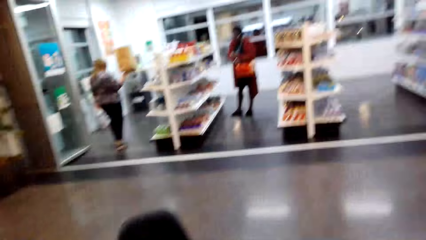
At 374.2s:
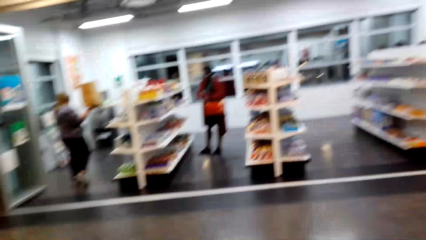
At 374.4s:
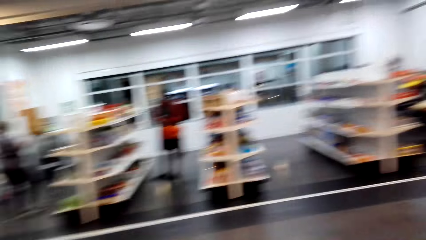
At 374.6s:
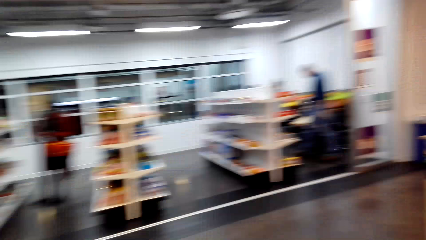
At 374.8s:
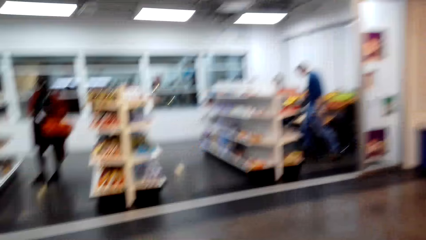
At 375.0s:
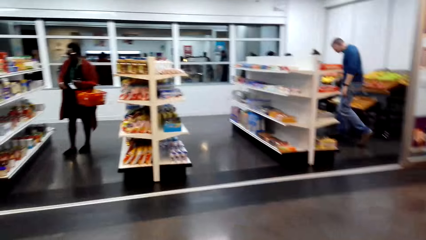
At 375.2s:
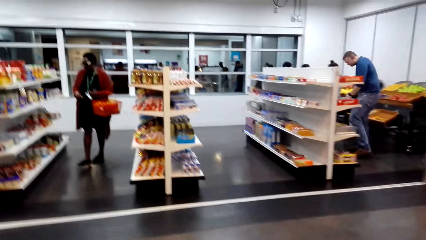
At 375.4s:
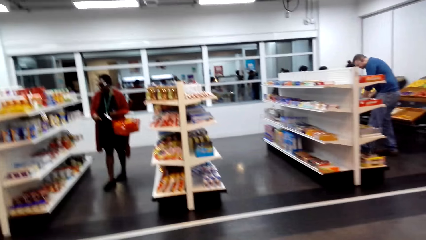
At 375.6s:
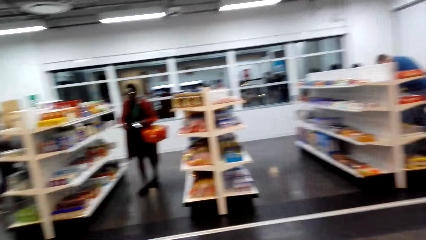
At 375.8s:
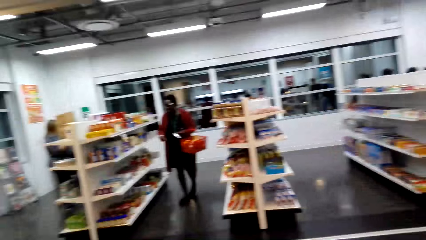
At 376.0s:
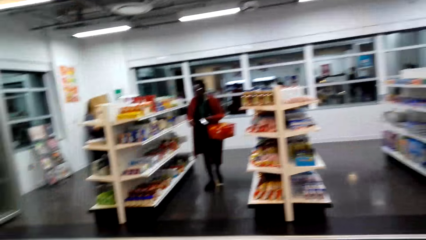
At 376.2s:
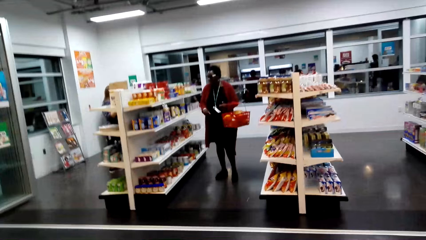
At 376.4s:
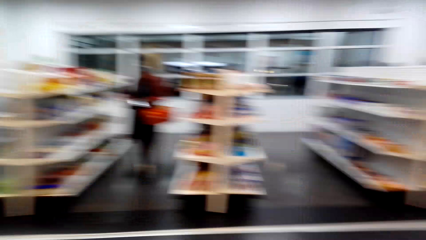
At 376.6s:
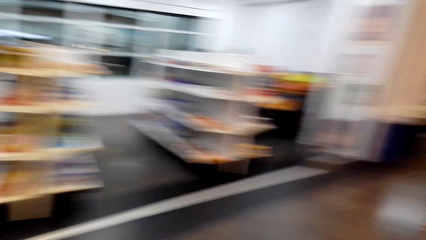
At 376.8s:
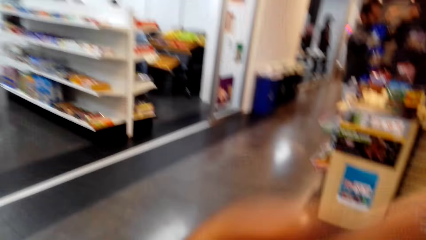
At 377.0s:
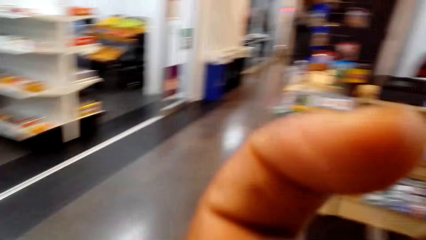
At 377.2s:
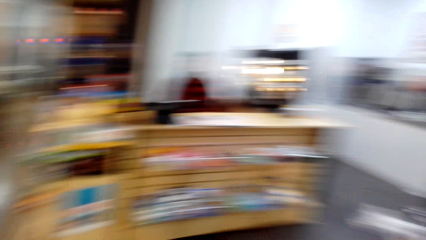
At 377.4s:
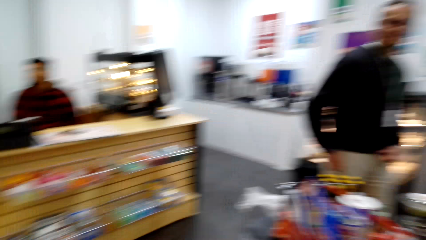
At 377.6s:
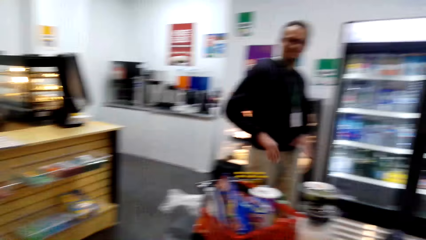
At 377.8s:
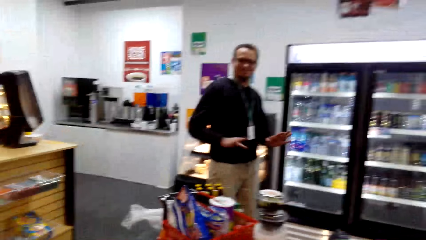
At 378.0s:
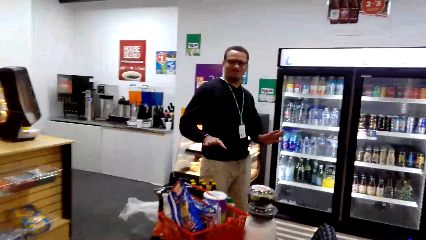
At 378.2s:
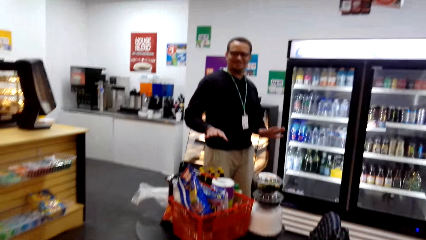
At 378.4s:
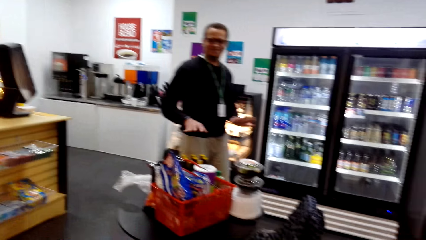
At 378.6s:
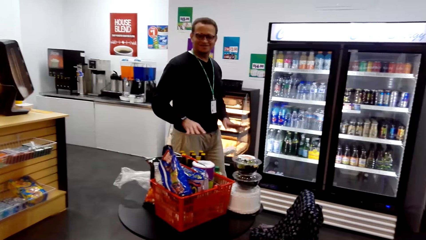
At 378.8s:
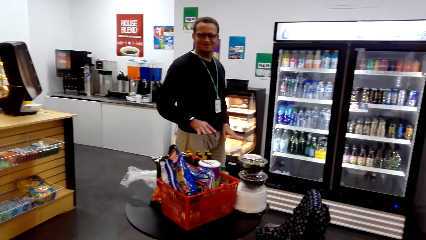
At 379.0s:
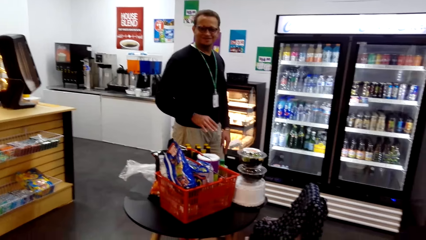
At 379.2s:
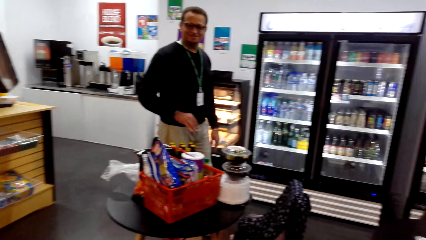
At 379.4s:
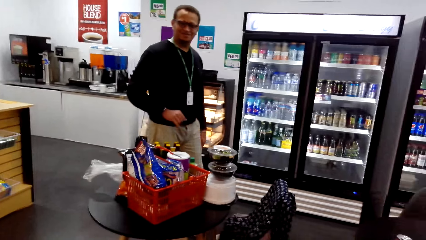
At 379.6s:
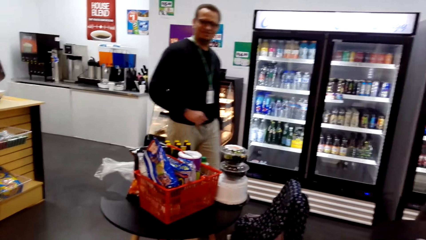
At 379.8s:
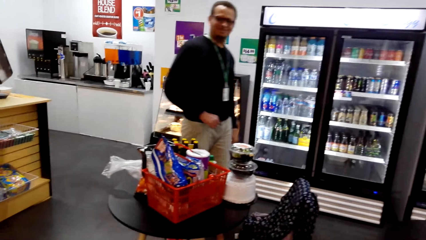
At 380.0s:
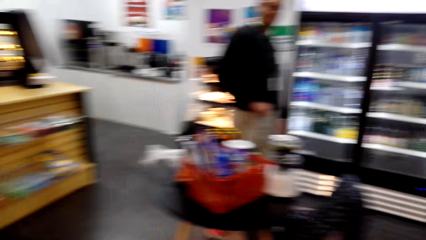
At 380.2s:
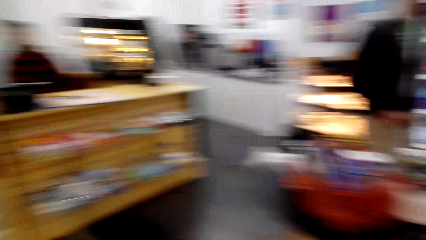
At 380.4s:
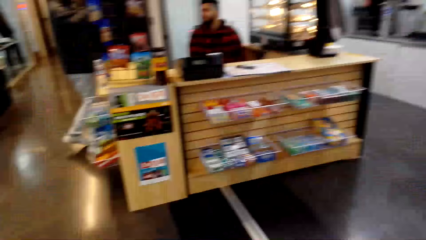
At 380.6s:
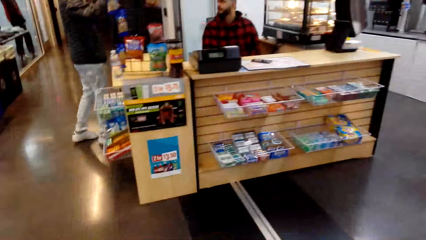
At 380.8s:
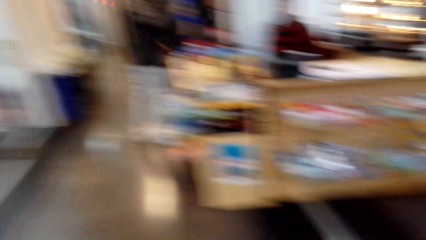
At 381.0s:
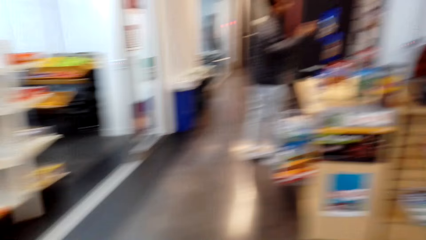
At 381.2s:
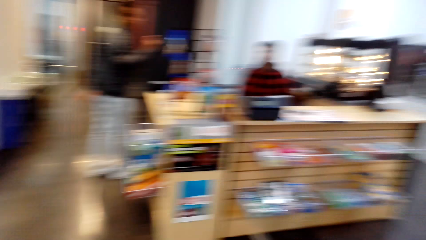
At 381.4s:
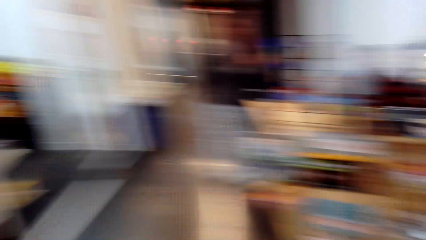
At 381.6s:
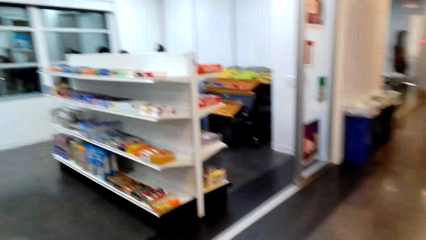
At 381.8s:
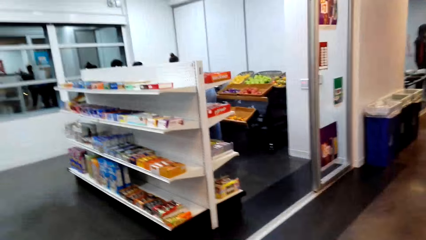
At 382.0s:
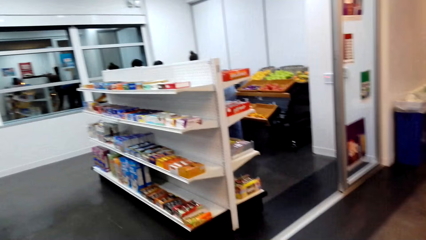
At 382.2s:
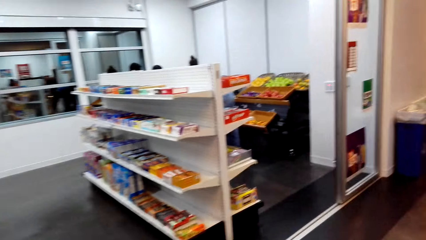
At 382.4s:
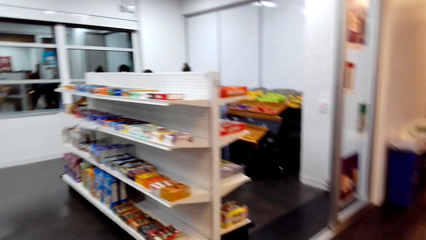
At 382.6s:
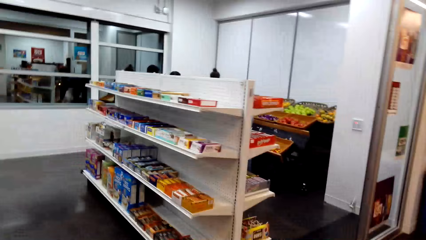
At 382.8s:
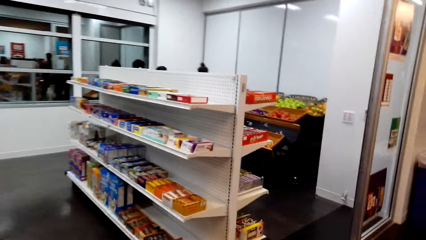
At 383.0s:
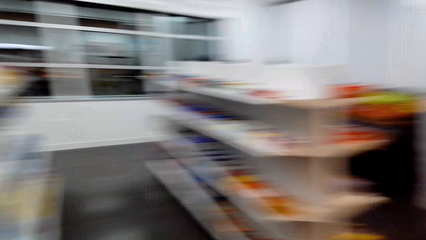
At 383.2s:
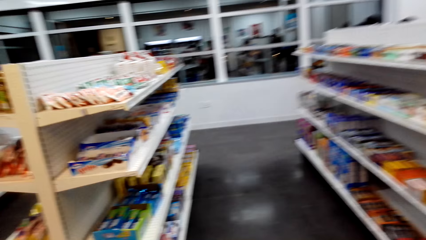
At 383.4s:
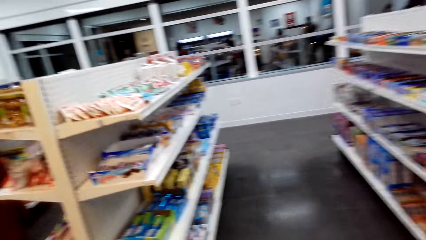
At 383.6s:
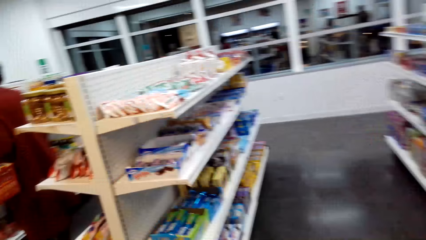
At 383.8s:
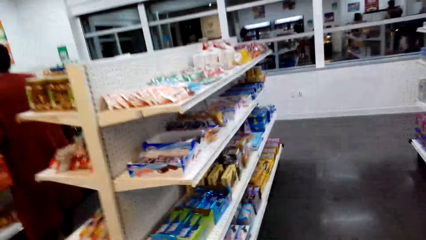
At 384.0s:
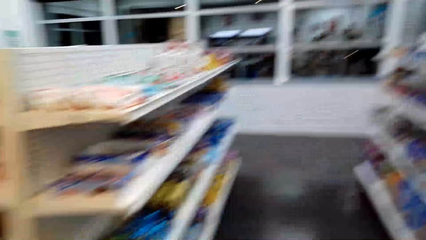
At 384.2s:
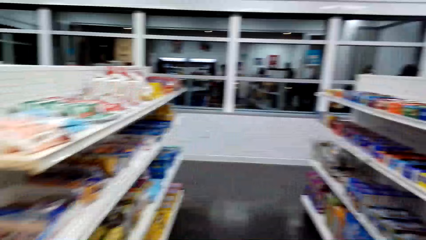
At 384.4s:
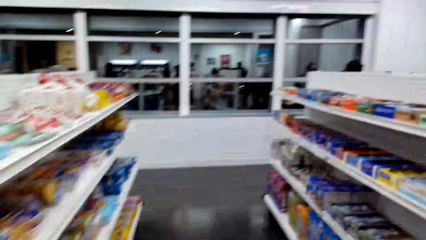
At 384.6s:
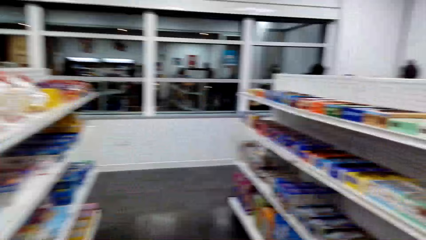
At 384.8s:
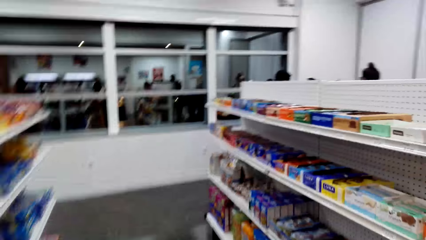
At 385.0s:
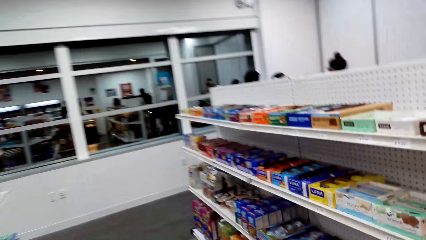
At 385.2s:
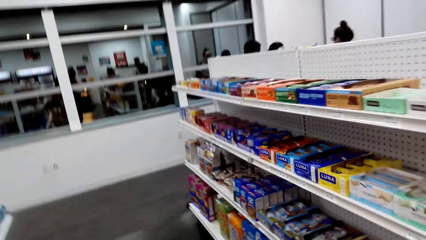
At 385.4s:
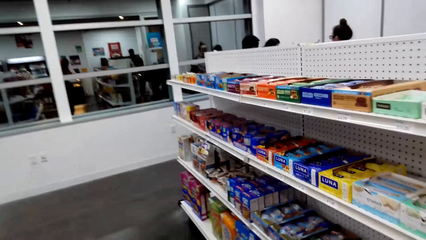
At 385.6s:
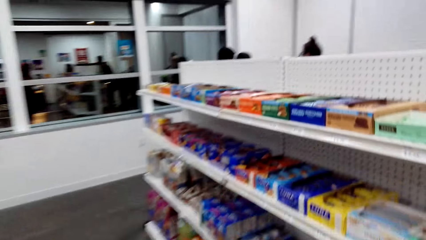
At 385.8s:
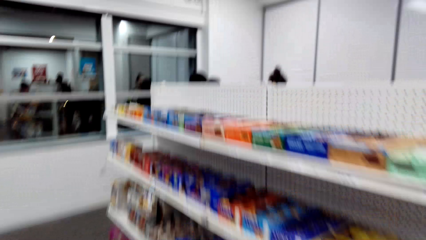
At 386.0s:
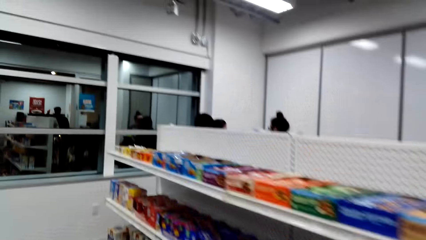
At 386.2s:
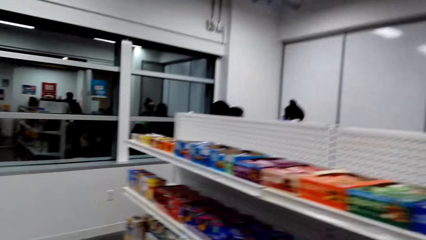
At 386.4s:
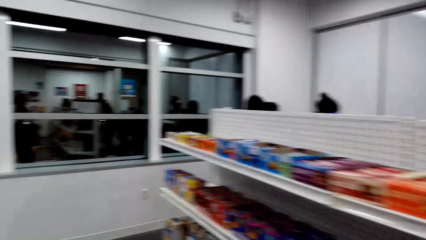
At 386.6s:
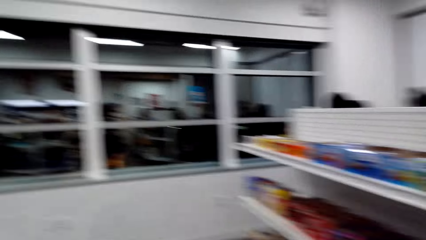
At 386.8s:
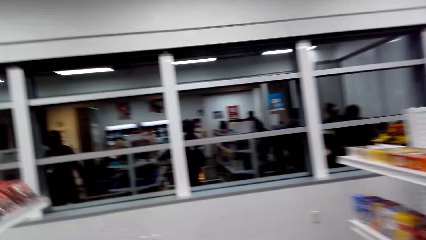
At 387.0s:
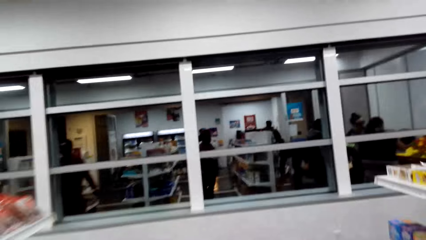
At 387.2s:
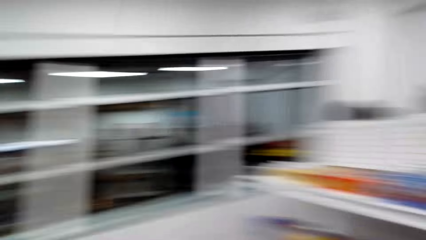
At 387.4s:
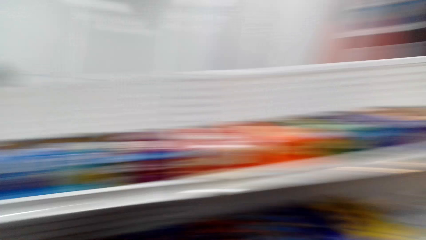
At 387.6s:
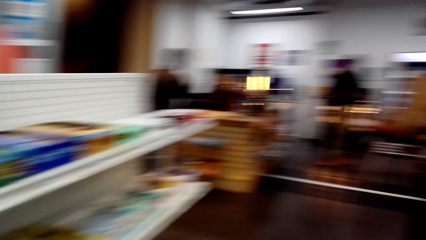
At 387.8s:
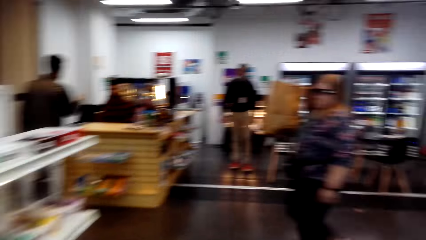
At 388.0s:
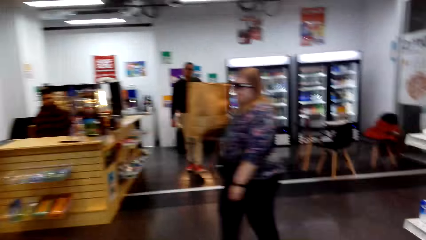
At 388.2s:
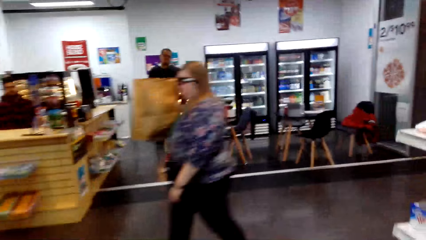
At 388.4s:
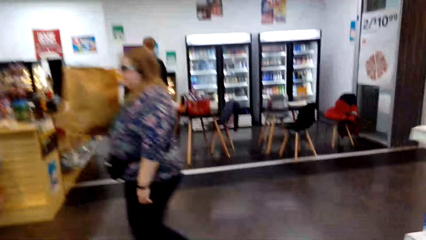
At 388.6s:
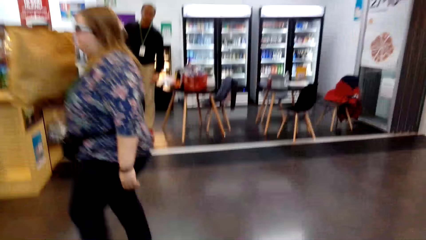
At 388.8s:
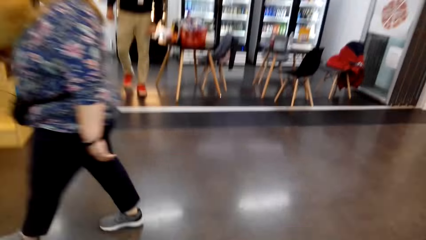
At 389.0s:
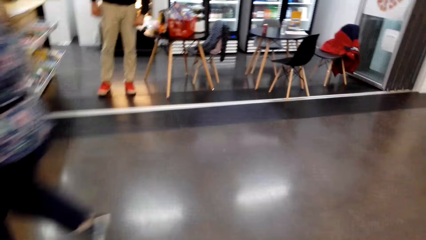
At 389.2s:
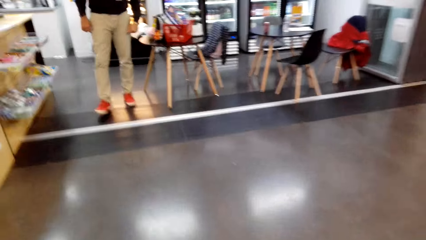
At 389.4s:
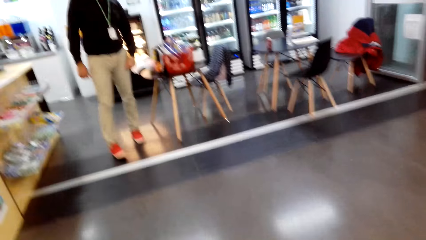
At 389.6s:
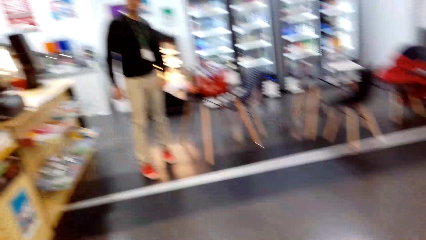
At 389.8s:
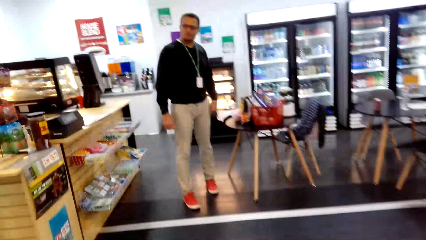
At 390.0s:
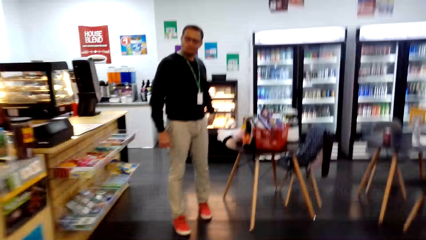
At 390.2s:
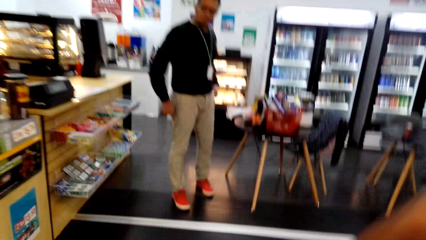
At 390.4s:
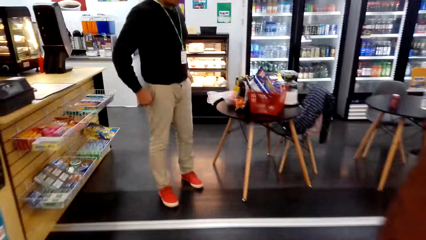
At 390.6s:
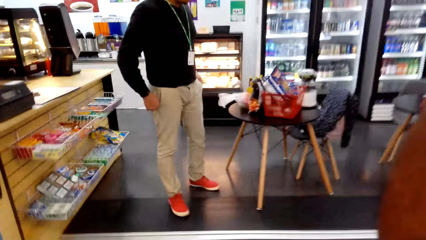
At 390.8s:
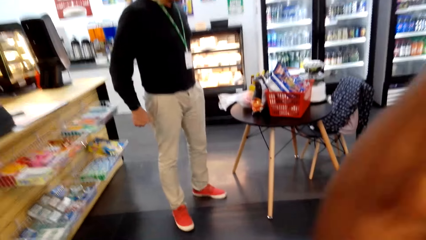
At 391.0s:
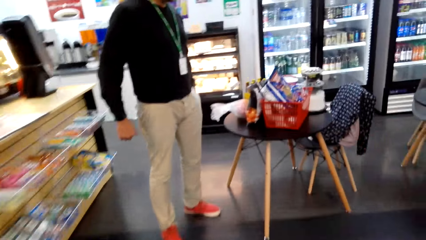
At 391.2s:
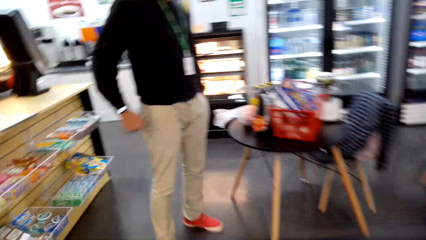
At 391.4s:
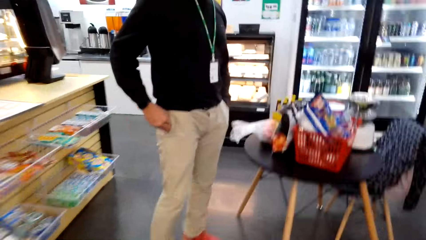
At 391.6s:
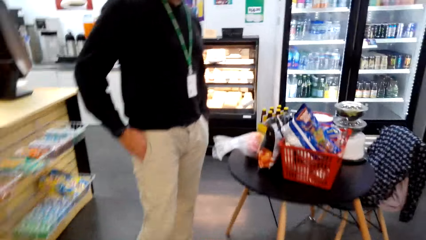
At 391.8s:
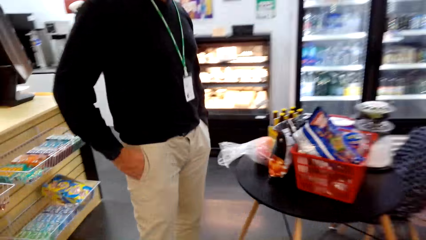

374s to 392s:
The camera wearer walks towards the supermarket. They dialogue with a man and turn around. They turn around. They walk to the supermarket. They walk on the snacks aisle and look at snacks on the shelf. They turn around. They walk back to the coffee shop.
